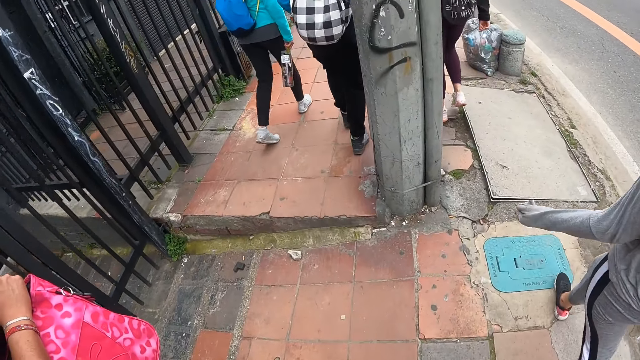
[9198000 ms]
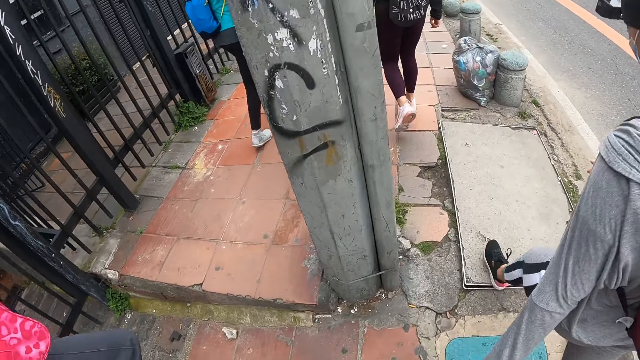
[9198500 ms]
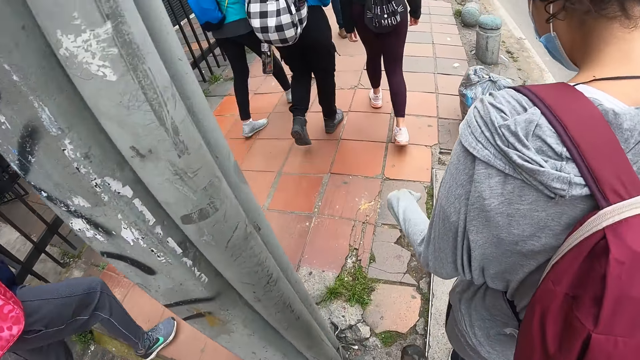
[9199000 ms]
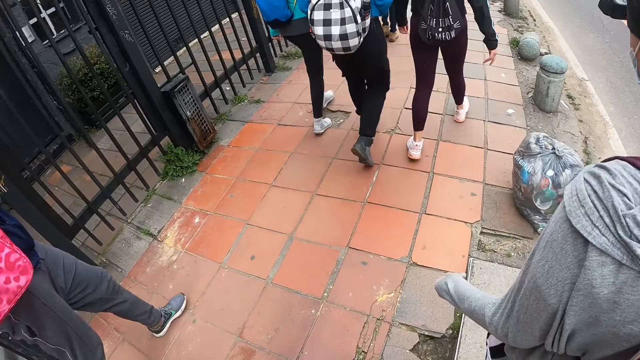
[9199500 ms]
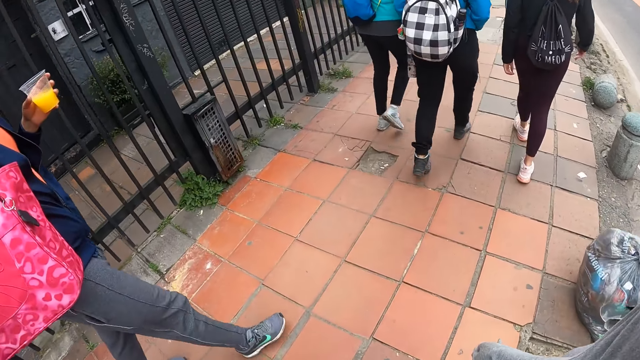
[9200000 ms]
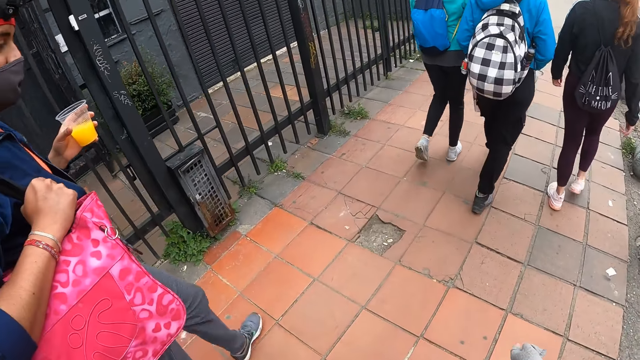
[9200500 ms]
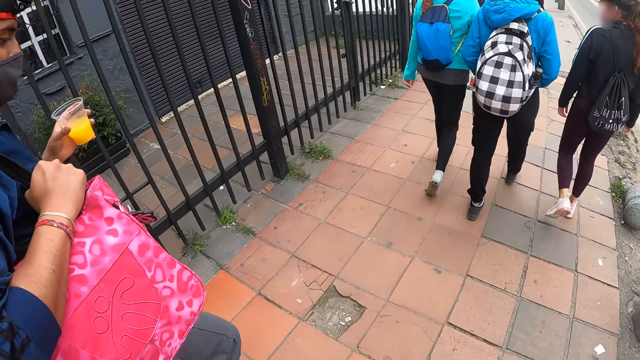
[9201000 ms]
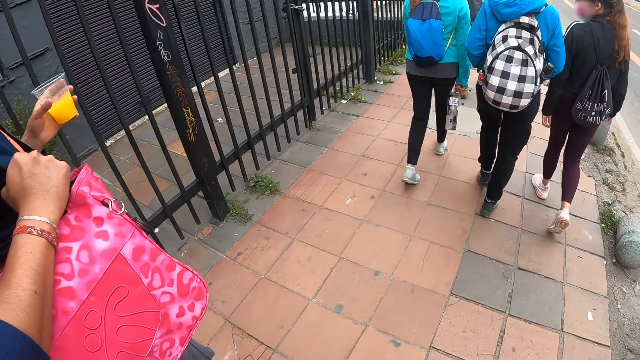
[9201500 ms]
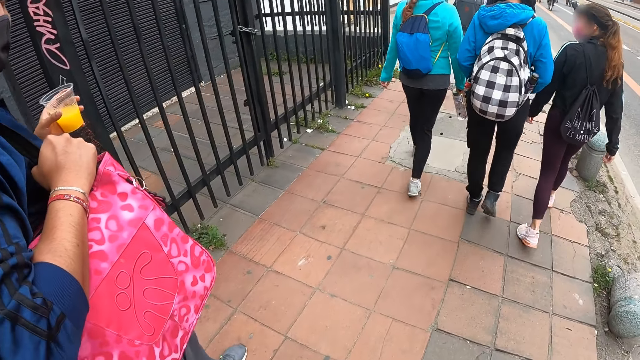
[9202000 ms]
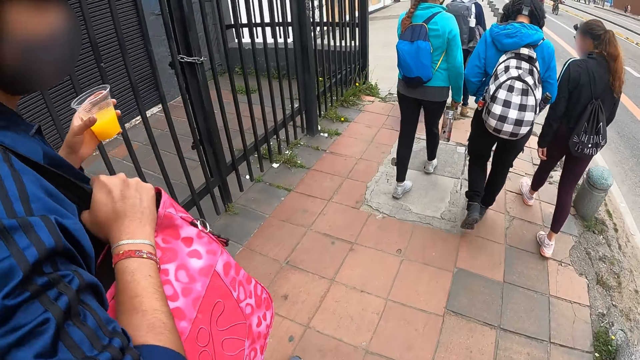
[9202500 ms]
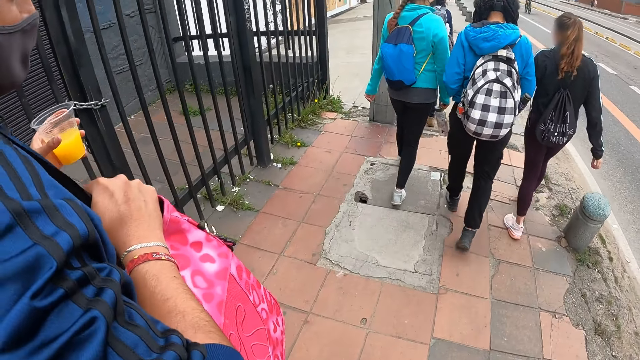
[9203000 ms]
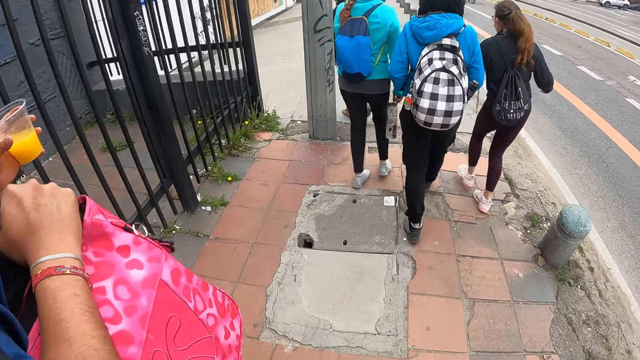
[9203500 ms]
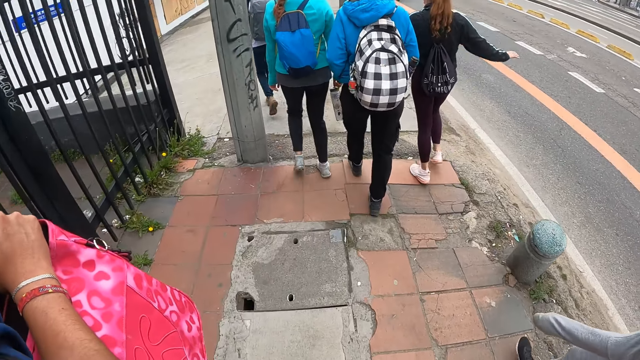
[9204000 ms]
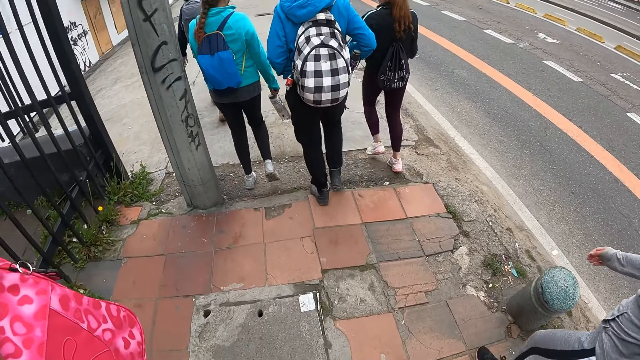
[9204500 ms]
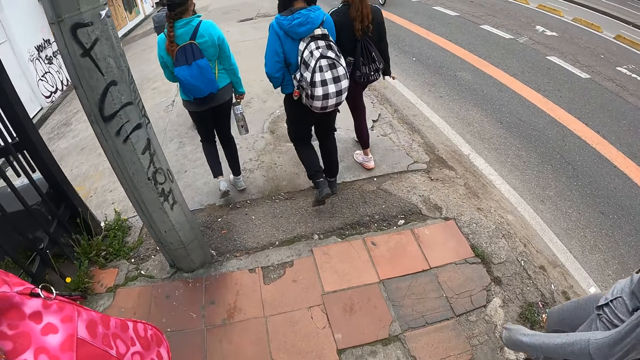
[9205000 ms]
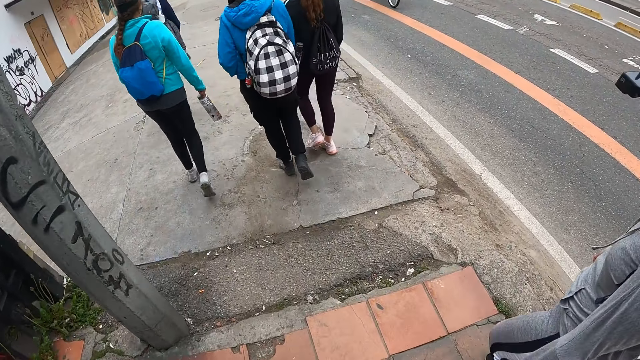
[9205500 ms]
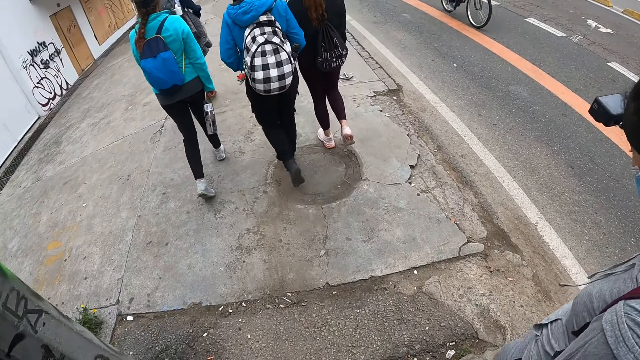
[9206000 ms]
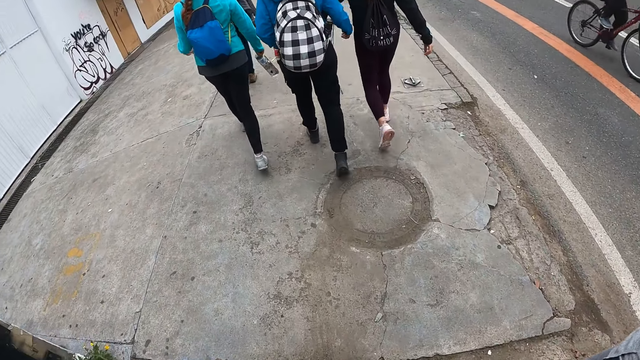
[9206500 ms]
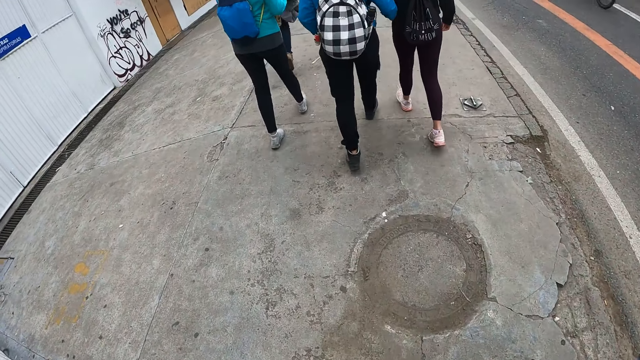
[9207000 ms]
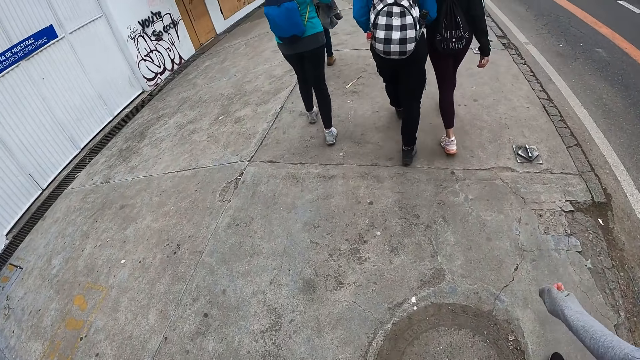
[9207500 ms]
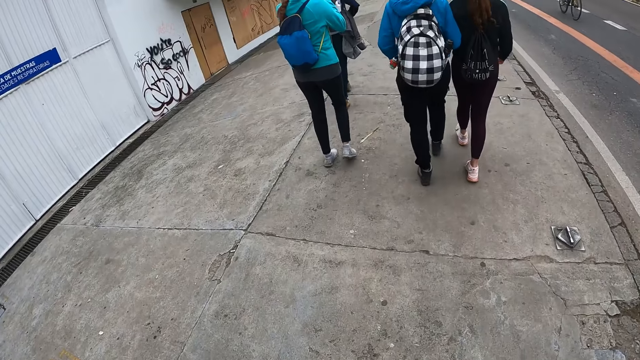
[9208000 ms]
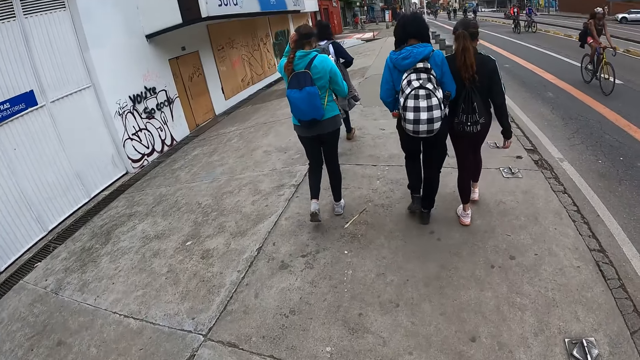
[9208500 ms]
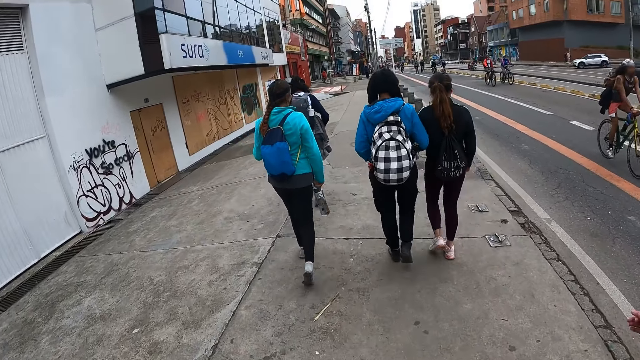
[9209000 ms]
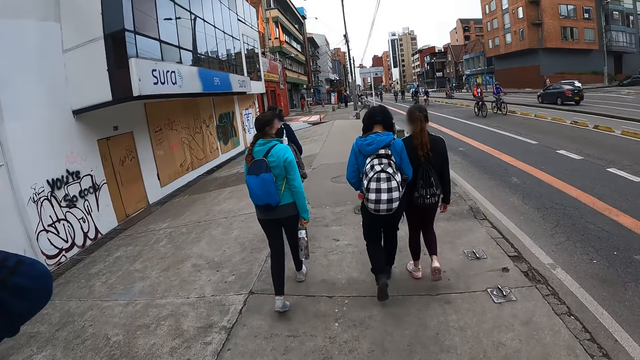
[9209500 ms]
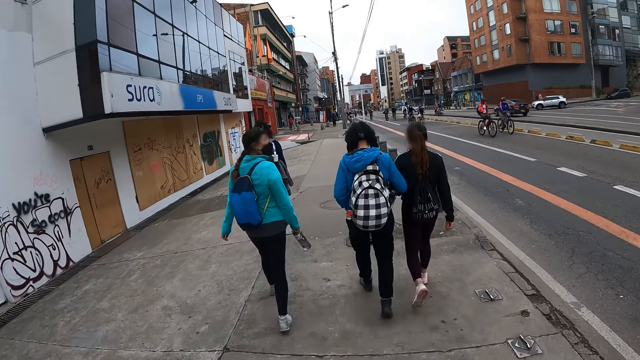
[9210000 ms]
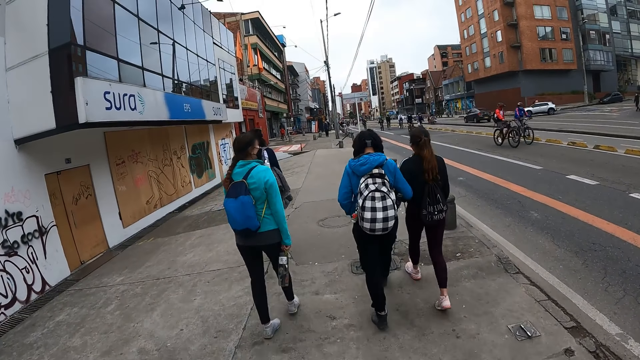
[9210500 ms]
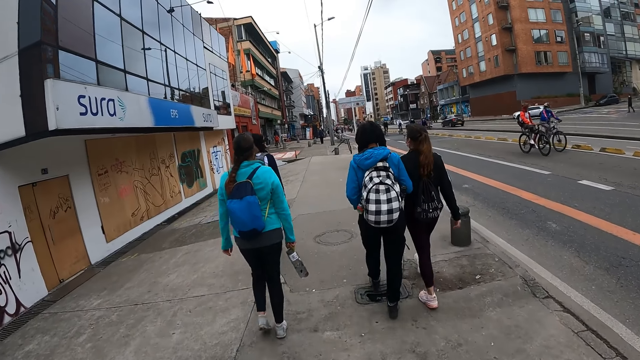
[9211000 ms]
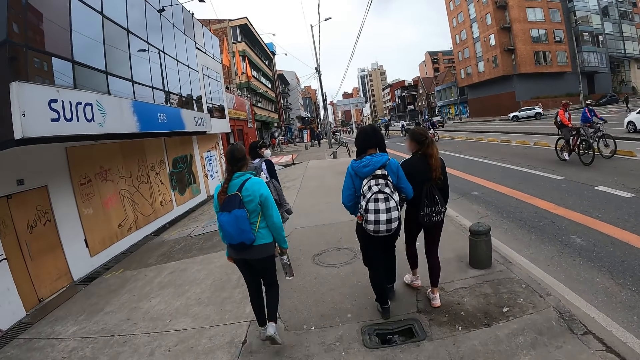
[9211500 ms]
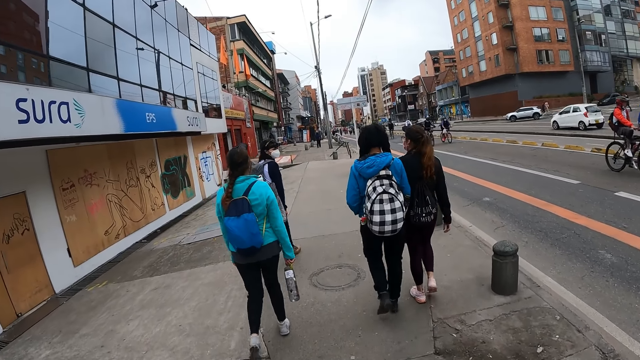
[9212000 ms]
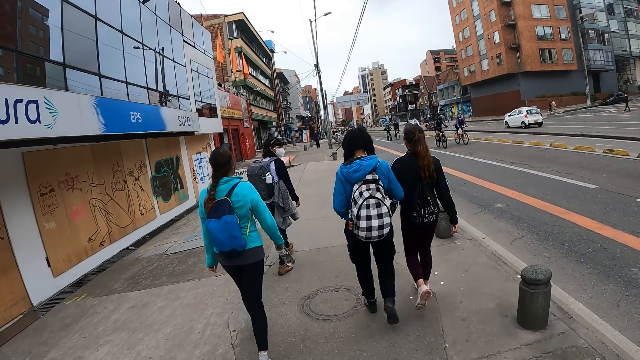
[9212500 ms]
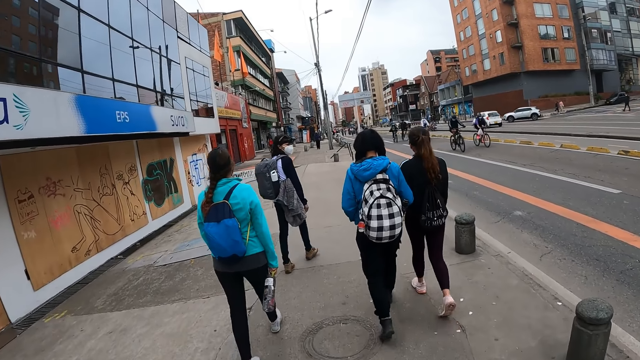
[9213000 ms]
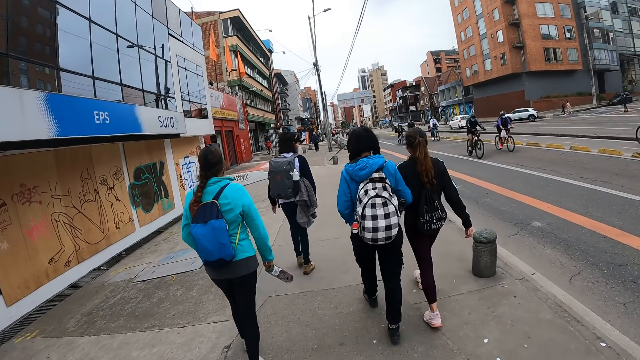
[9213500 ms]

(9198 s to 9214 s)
The camera wearer interacts with a lady and another lady. They walk on the street. A woman adjusts a camera on her head with her hands.

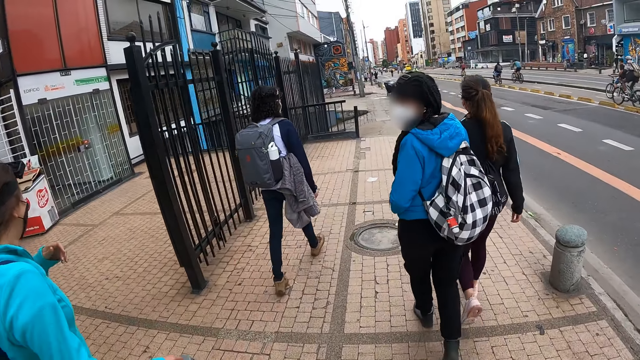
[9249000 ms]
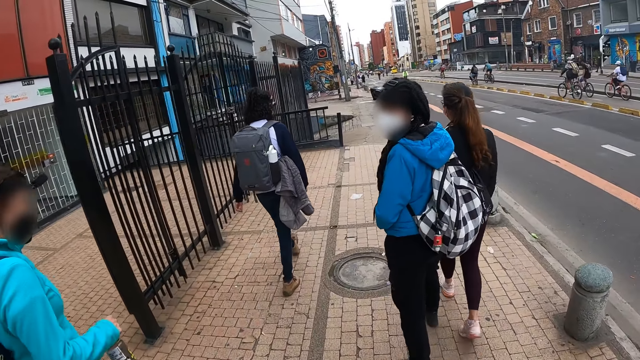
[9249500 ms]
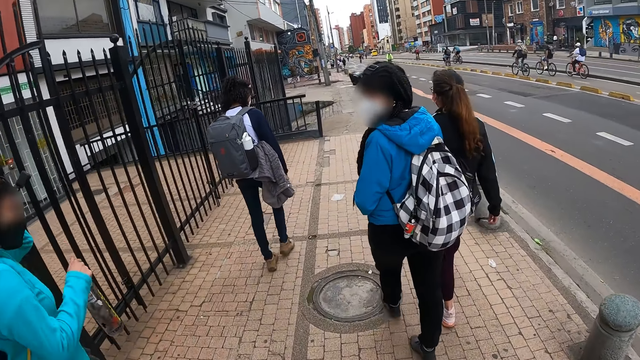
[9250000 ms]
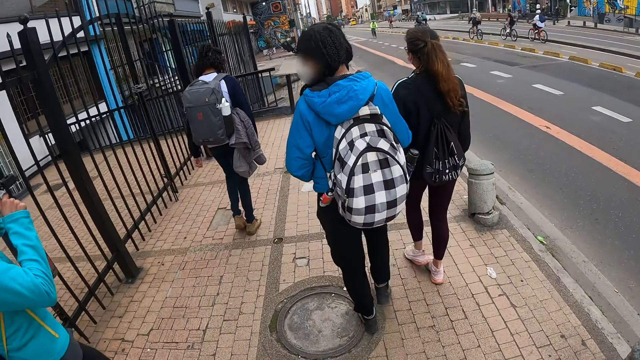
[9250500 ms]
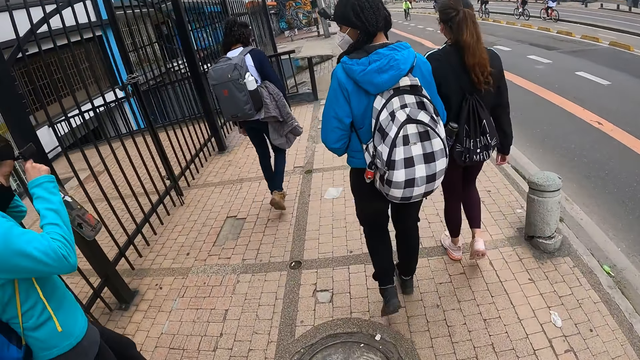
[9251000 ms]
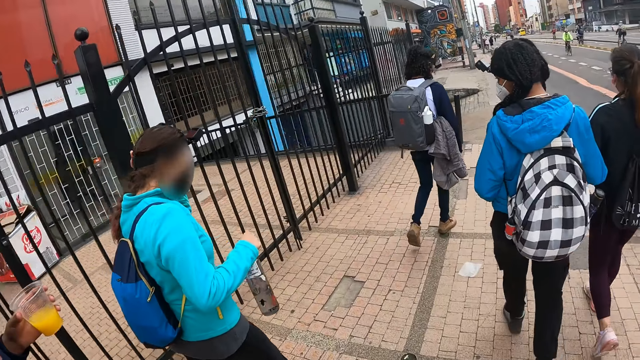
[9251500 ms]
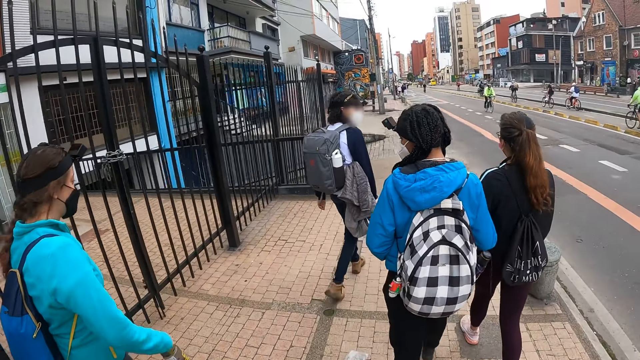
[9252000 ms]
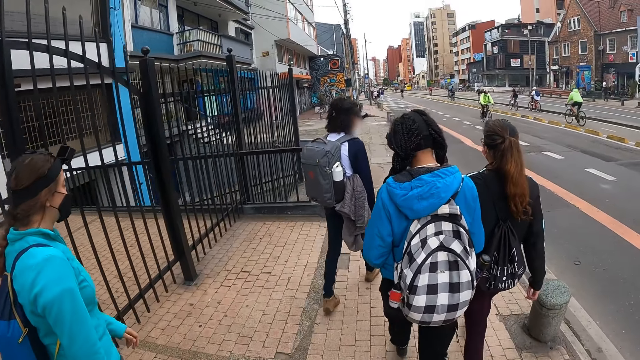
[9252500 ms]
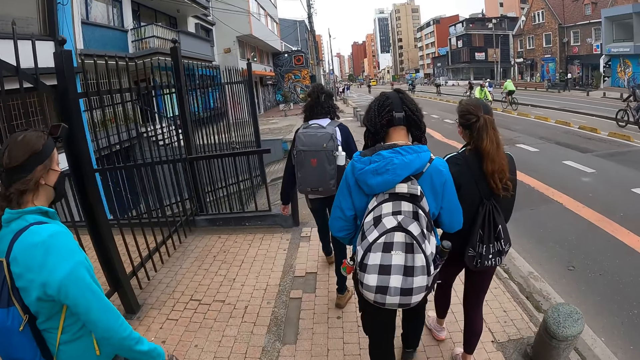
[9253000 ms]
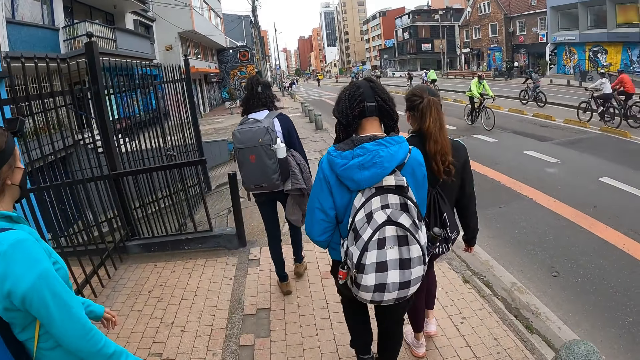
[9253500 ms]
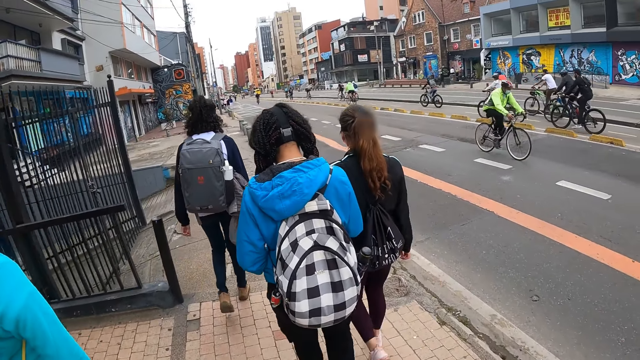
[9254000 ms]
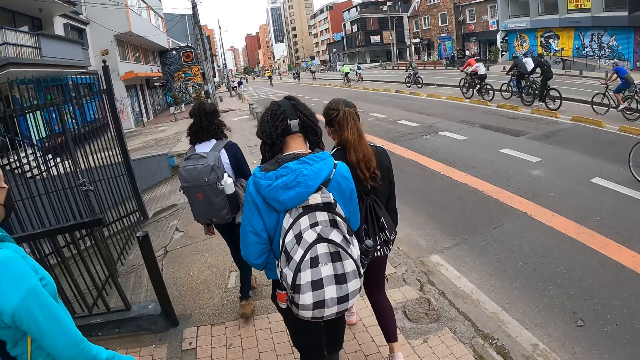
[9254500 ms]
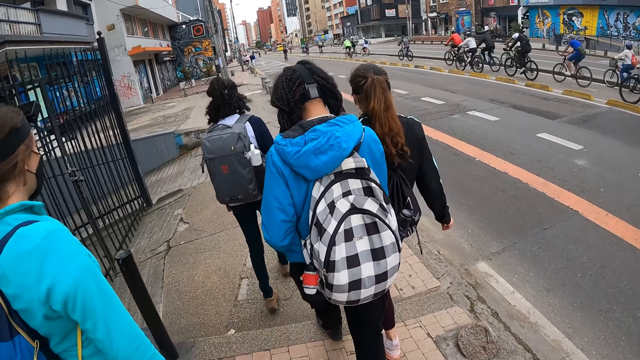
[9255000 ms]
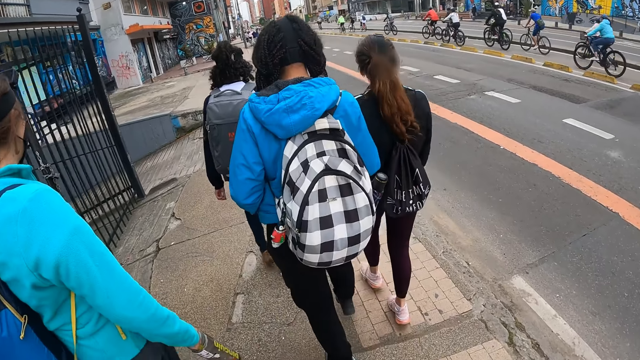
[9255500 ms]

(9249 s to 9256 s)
A woman adjusts the camera on her head with her hands.
